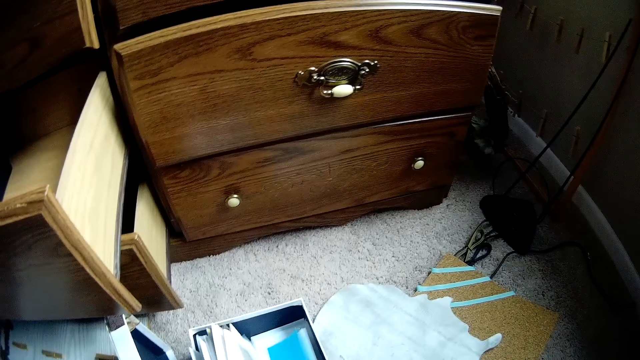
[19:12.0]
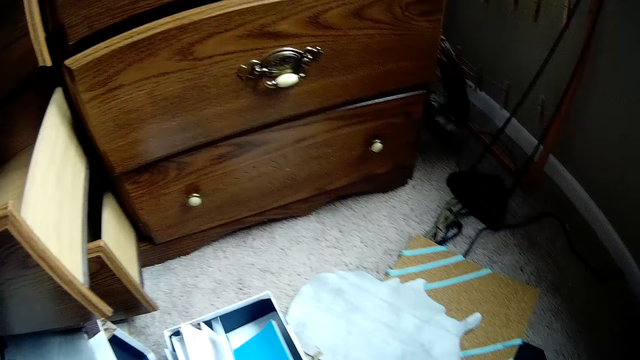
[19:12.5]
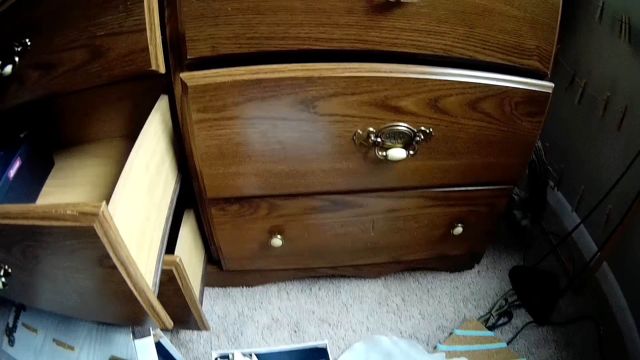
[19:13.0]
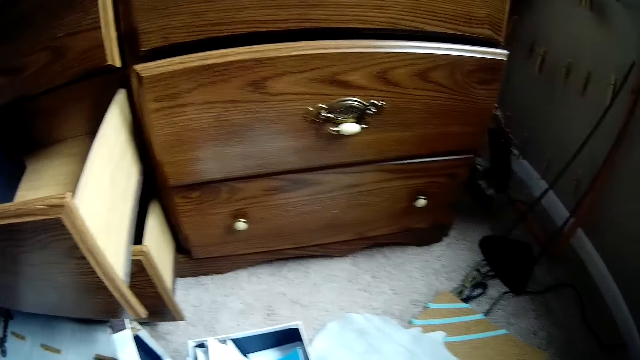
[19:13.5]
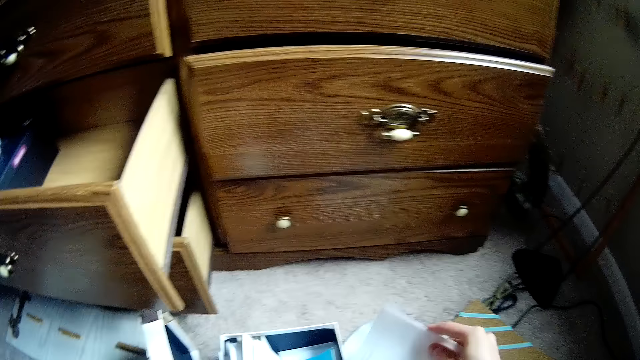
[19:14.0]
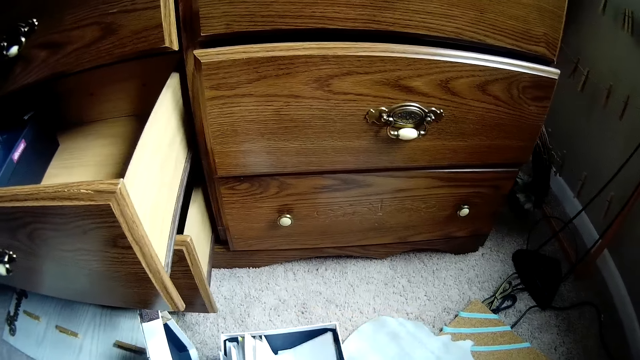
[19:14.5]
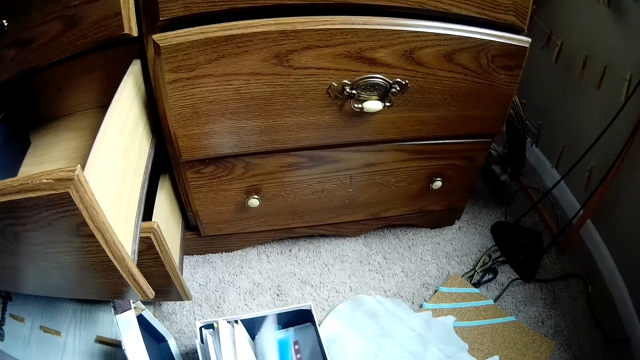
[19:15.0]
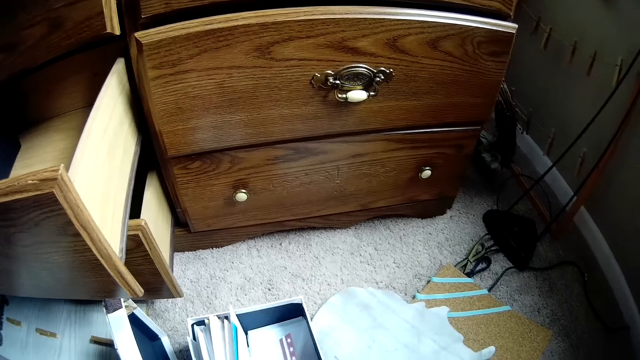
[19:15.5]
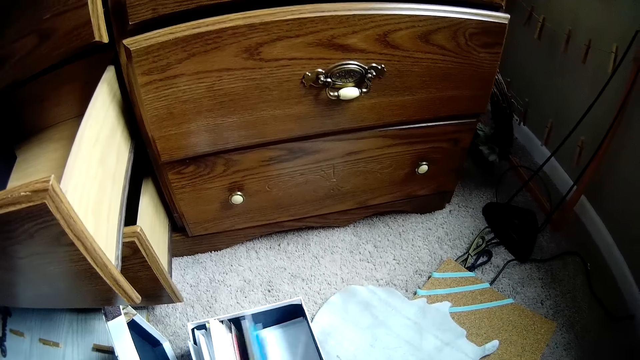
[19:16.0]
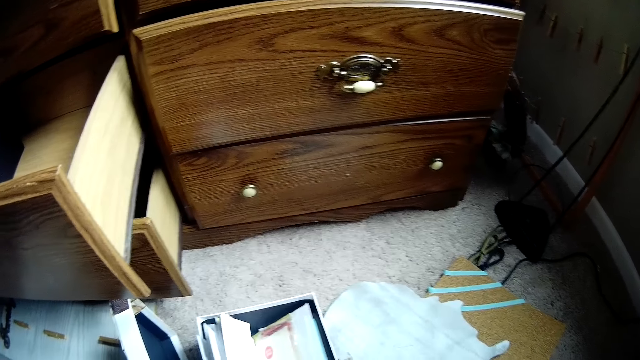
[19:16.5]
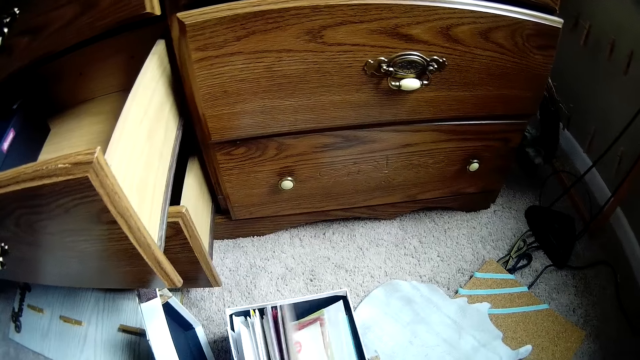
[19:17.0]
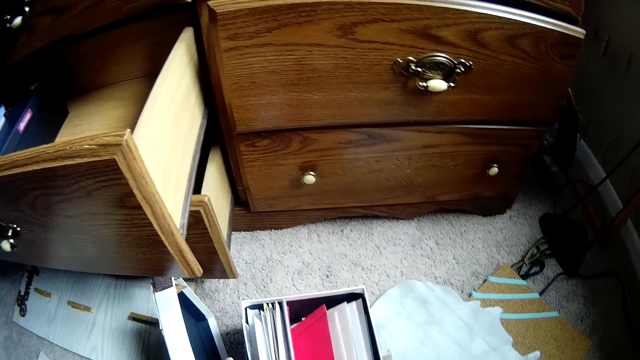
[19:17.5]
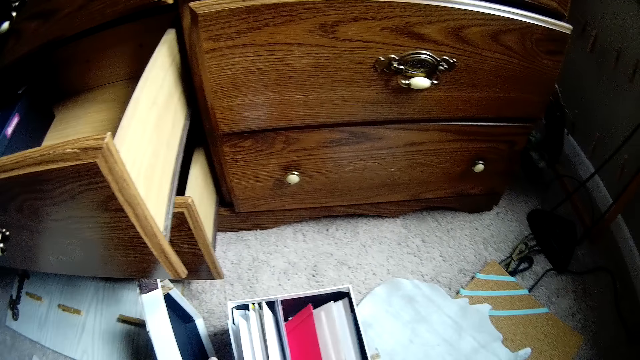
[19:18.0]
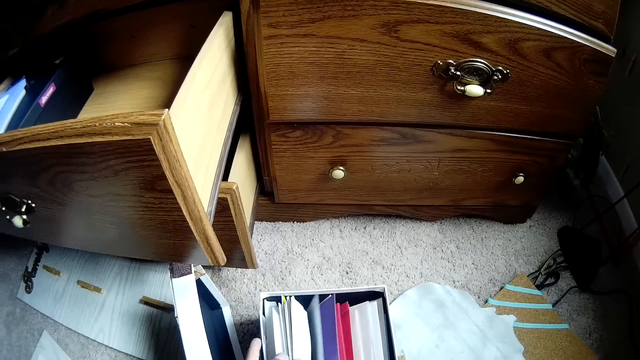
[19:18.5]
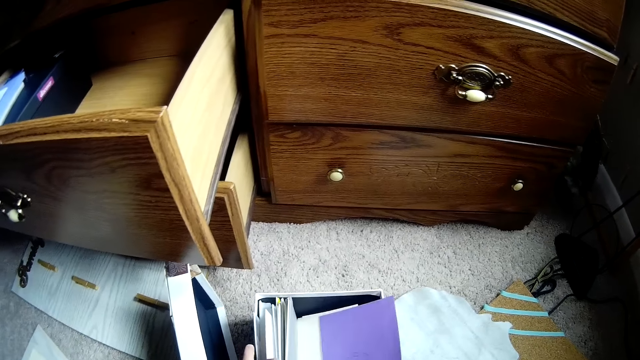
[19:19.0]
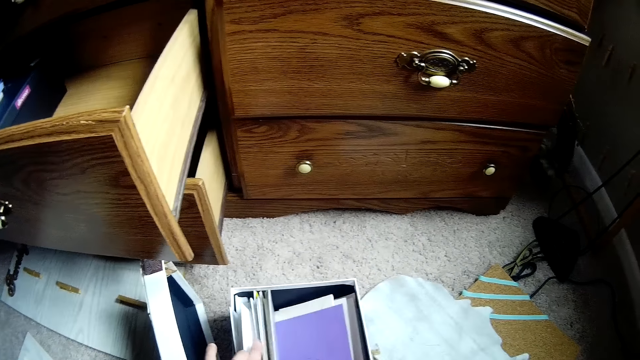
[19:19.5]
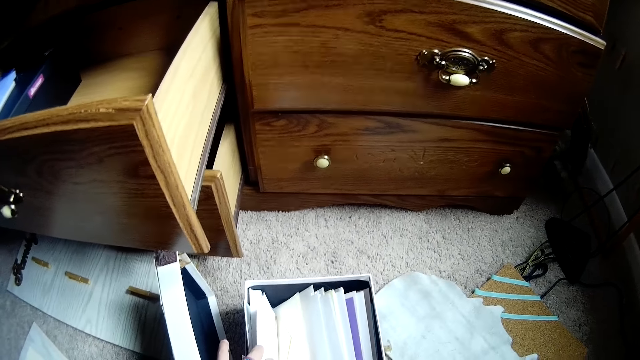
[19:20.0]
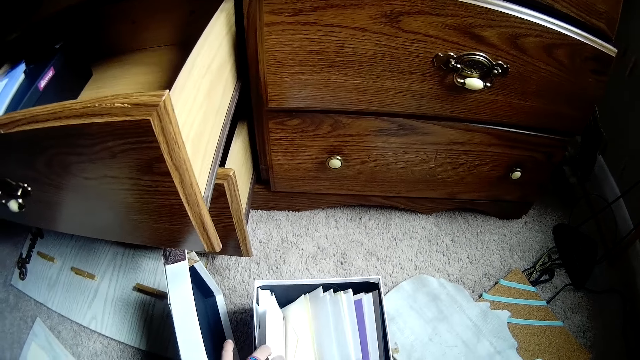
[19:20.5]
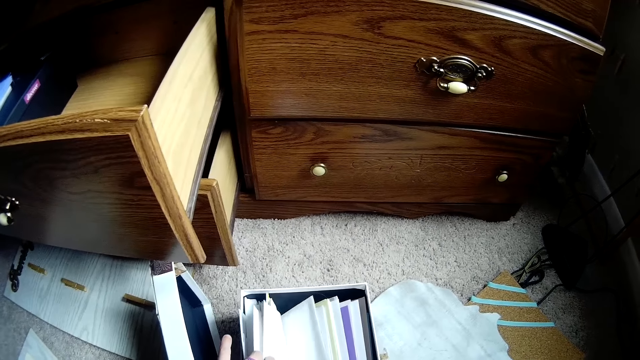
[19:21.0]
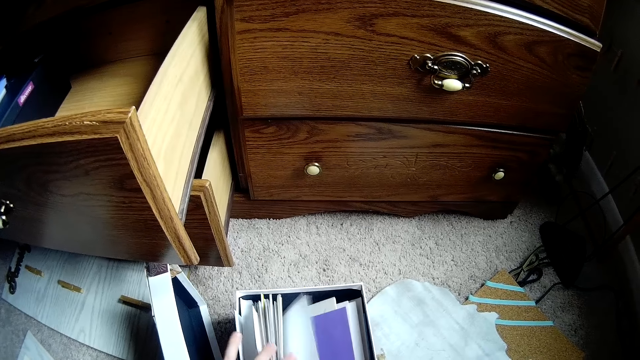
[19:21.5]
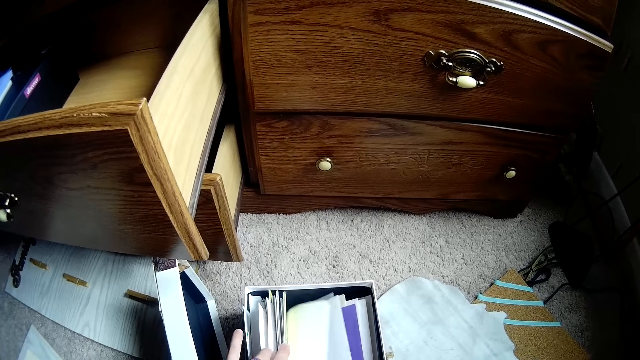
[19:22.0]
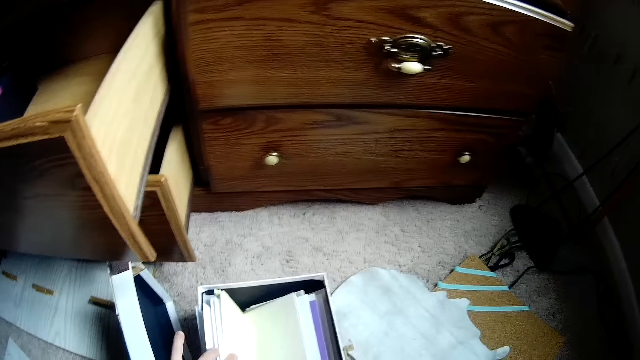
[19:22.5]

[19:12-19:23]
The camera wearer picks up another envelope from the box. She places the envelope in the box. She scatters the items in the box with her hand. She checks through the papers in the box.

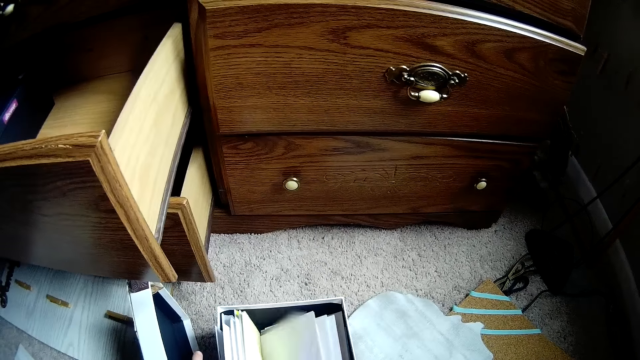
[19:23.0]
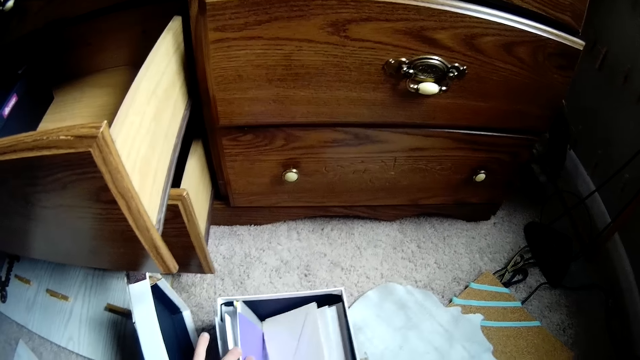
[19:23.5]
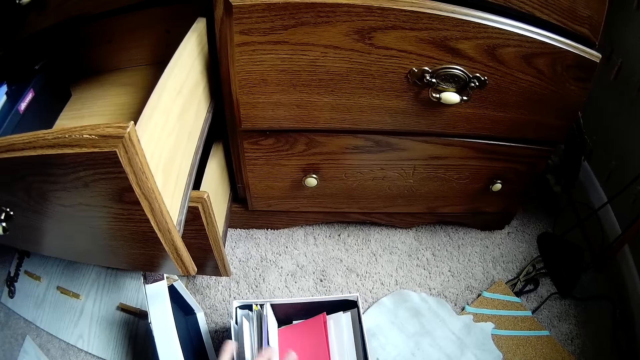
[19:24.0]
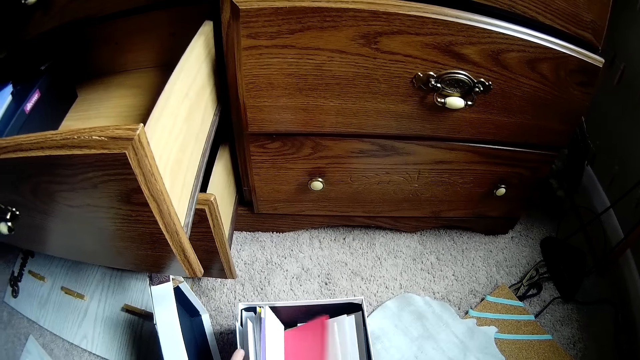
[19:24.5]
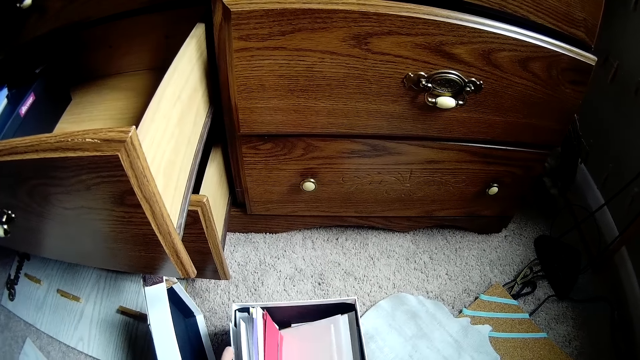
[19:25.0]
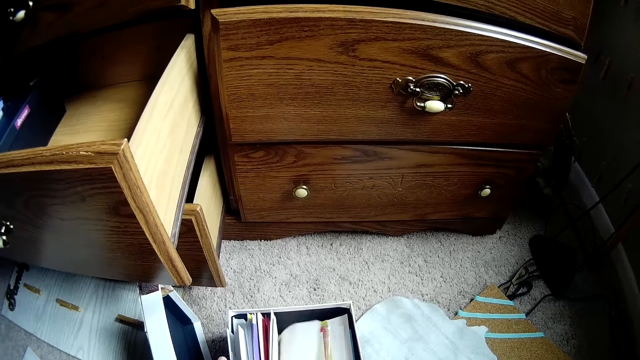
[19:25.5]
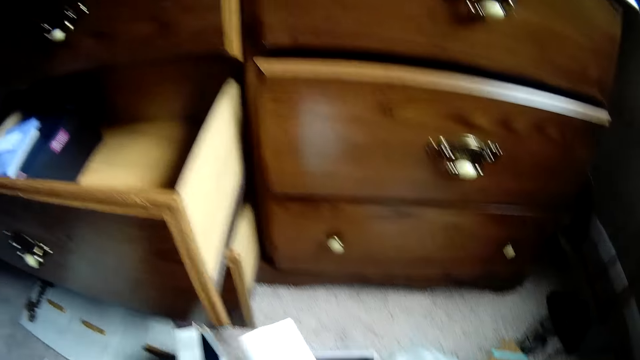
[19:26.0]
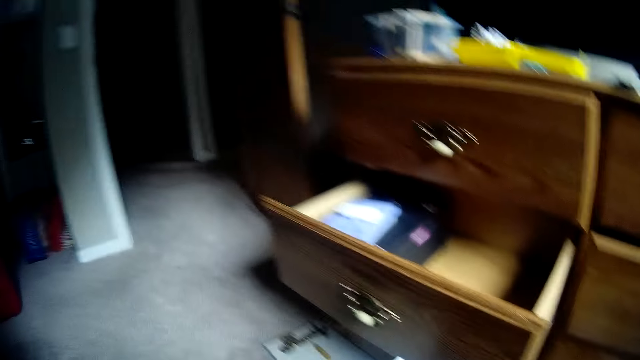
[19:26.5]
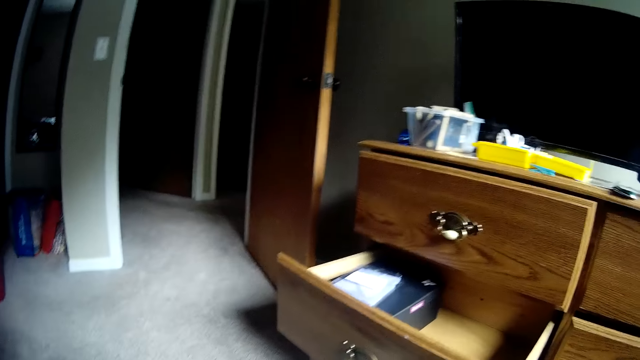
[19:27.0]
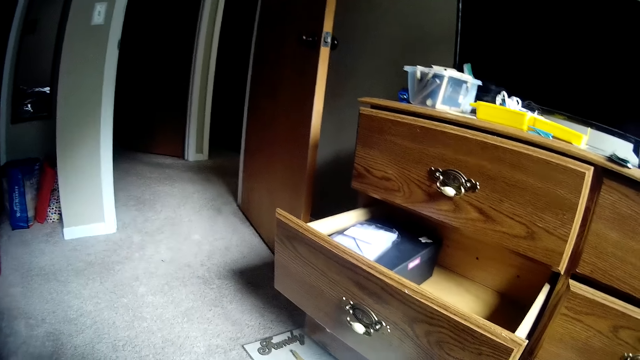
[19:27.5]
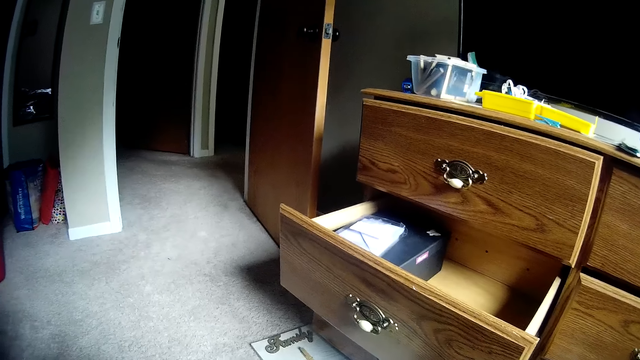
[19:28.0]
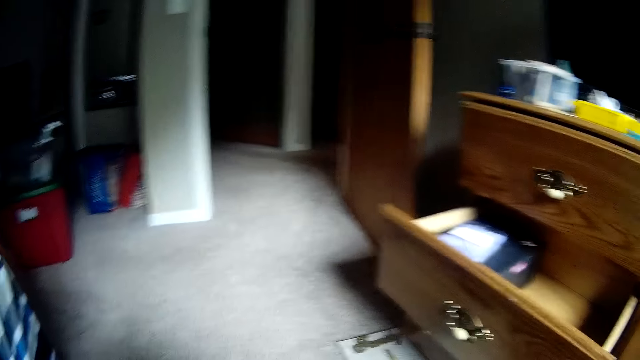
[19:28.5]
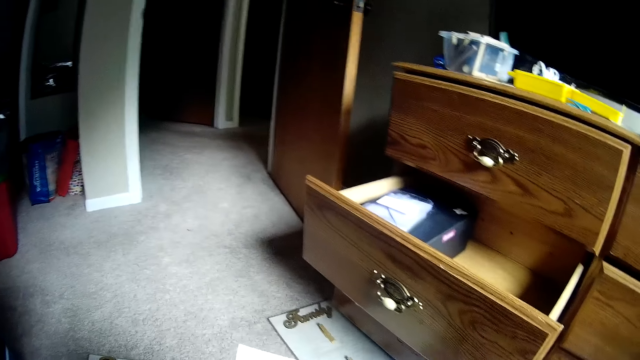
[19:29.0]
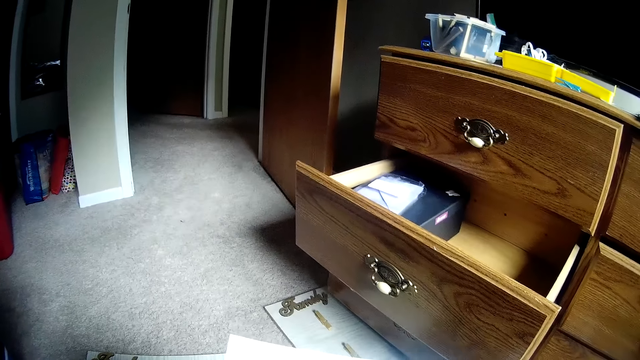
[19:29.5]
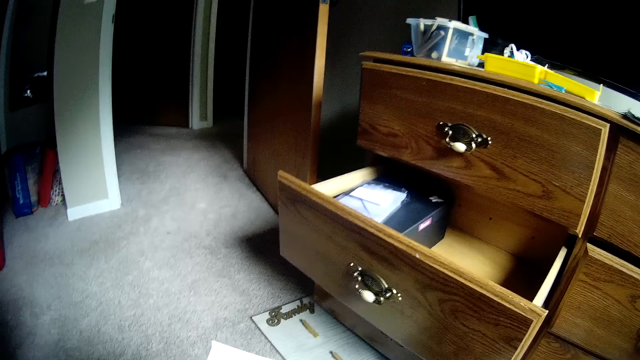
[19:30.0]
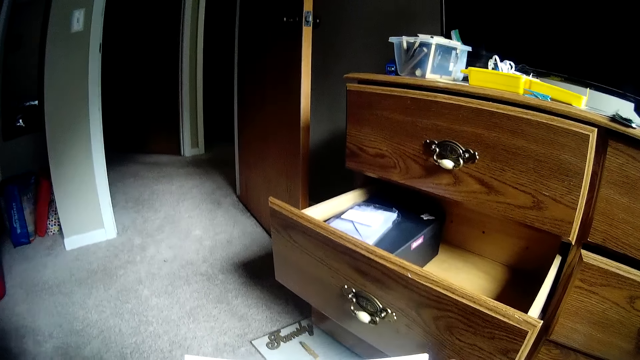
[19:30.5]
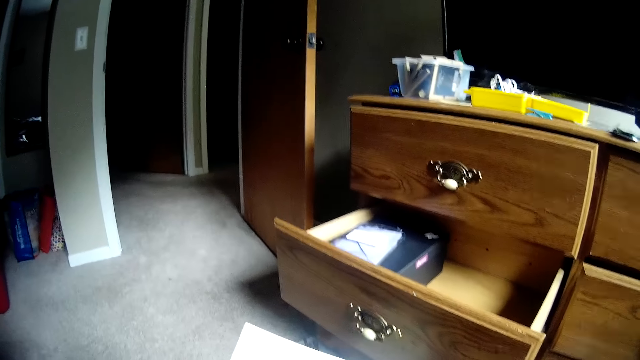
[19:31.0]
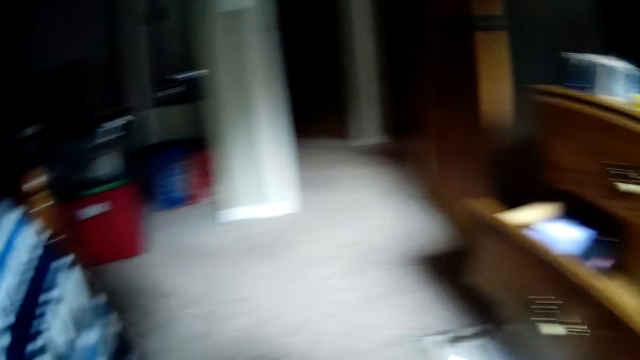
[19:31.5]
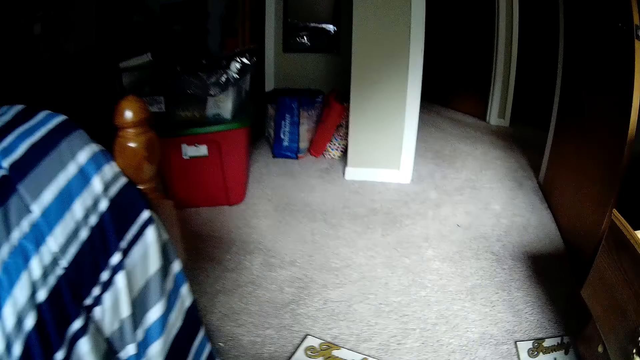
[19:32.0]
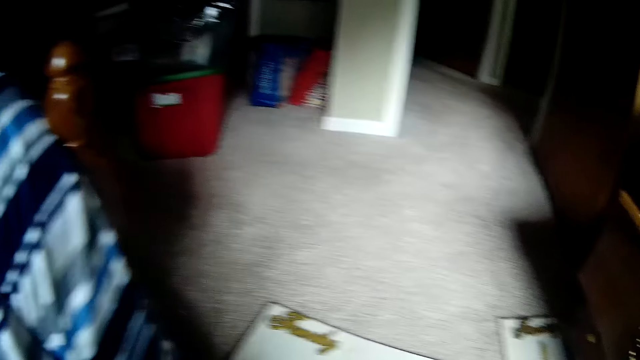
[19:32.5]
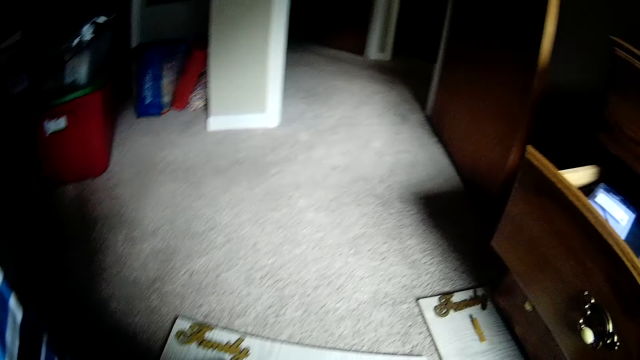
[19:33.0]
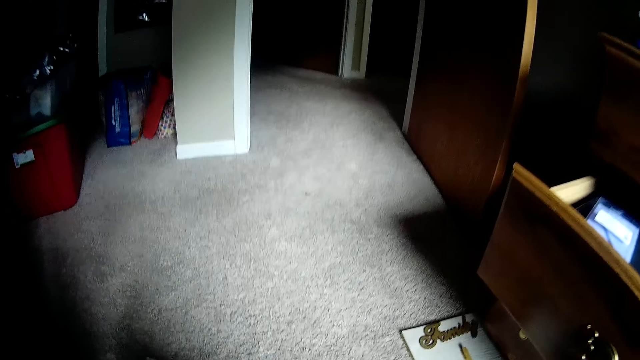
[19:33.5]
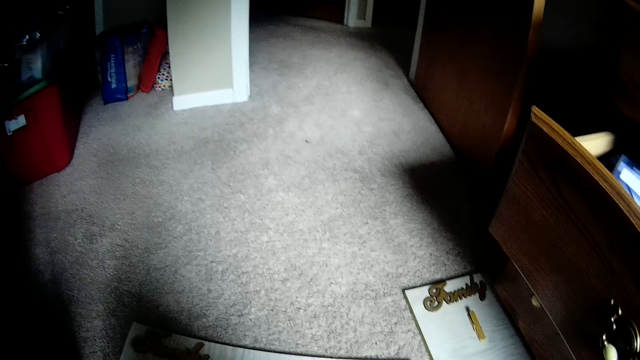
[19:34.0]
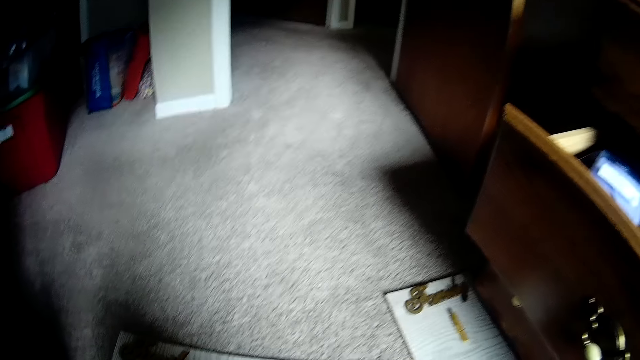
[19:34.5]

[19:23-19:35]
The camera wearer picks up another envelope or paper from the box. She stares at the drawer. She stares at the envelope. She checks the papers in her hands. She stares at the papers on the floor.
